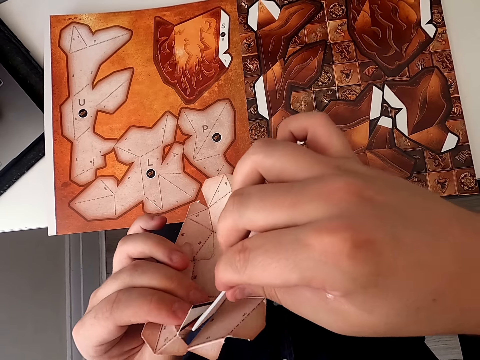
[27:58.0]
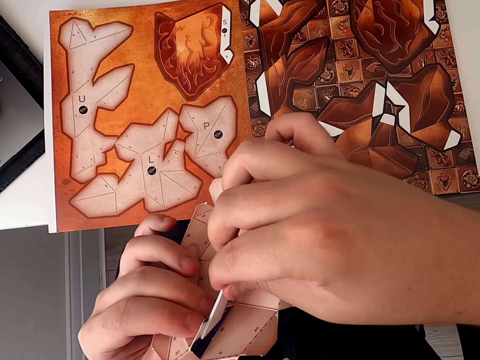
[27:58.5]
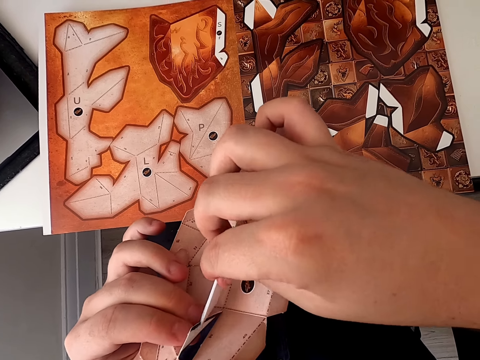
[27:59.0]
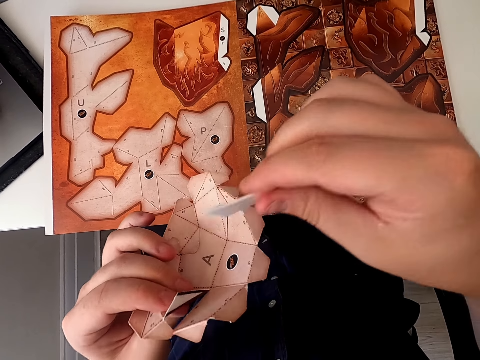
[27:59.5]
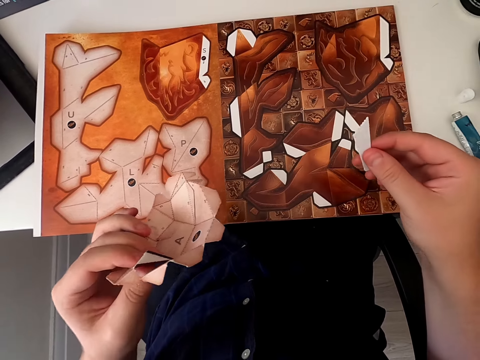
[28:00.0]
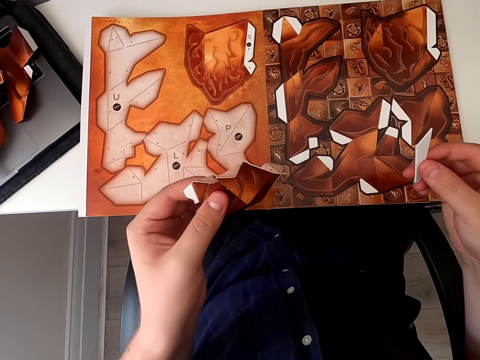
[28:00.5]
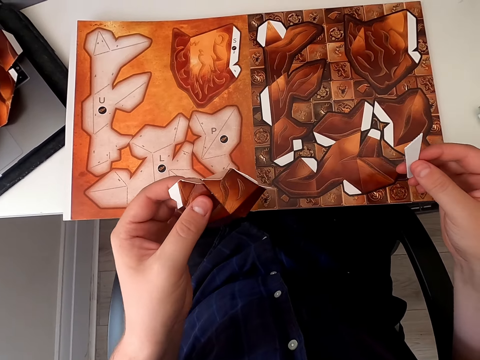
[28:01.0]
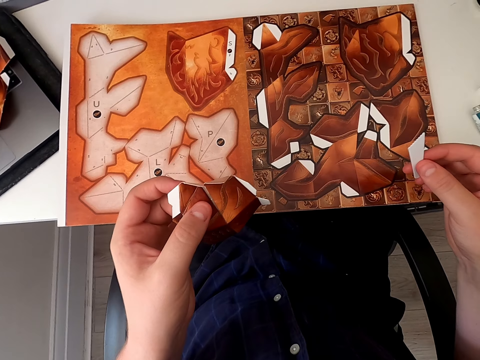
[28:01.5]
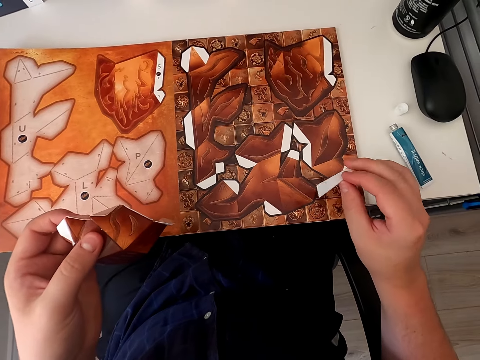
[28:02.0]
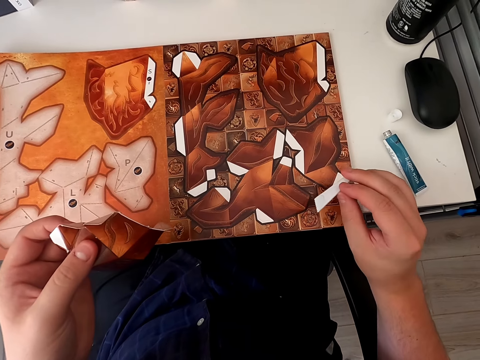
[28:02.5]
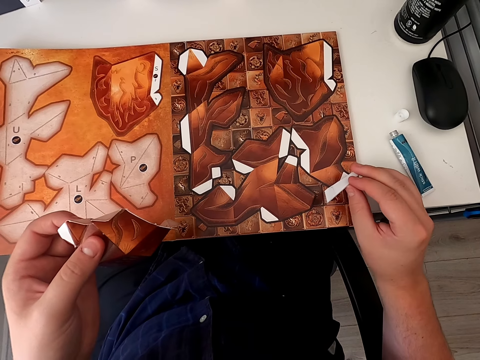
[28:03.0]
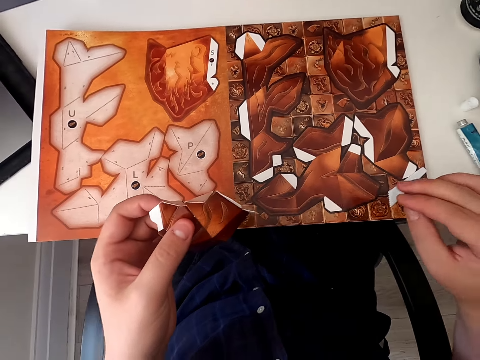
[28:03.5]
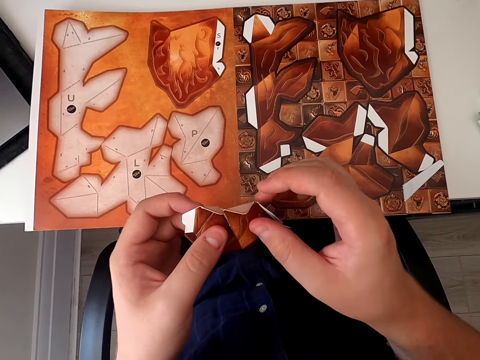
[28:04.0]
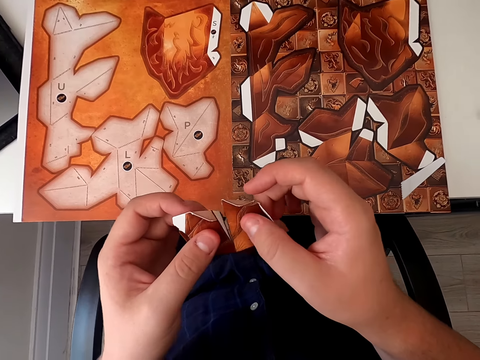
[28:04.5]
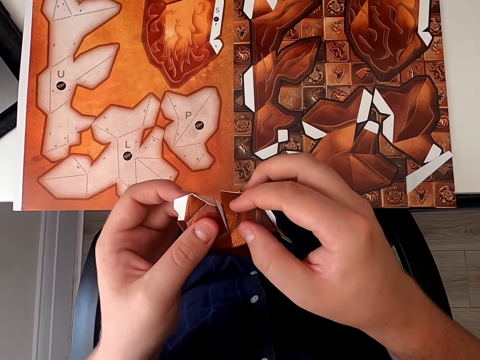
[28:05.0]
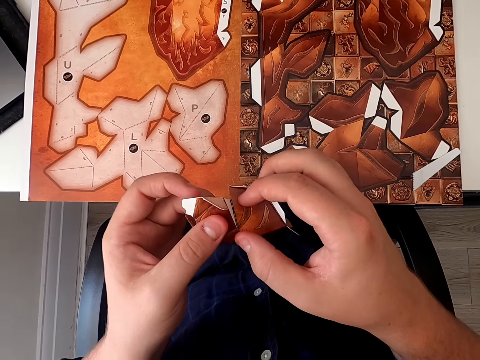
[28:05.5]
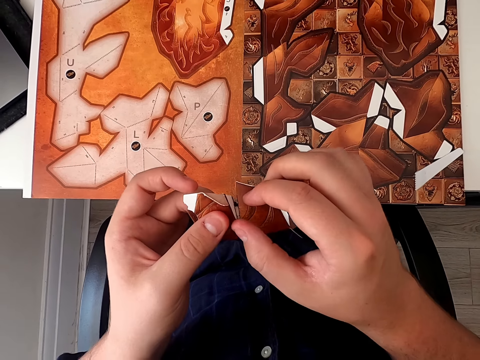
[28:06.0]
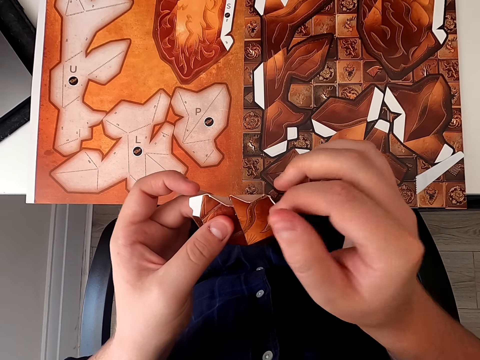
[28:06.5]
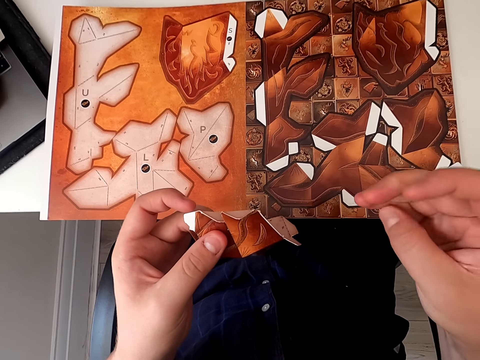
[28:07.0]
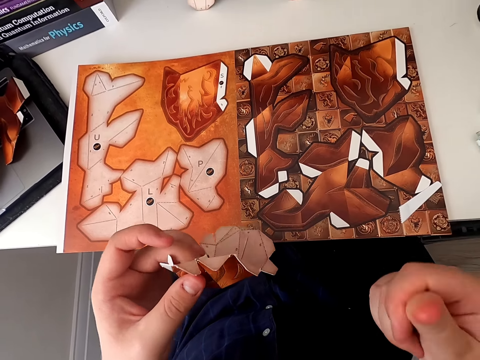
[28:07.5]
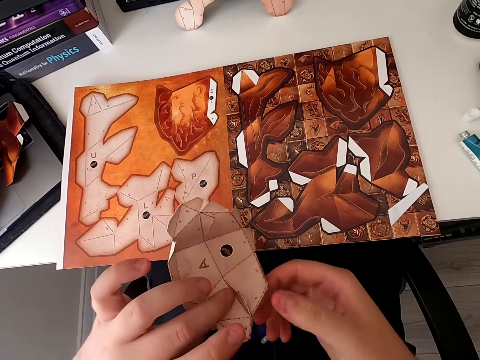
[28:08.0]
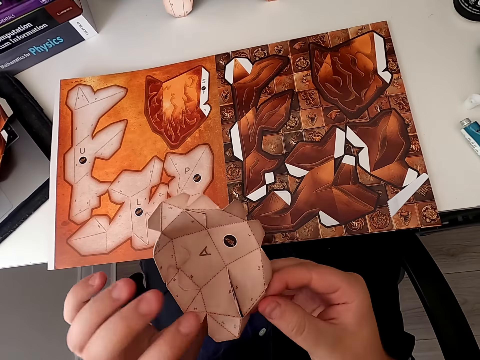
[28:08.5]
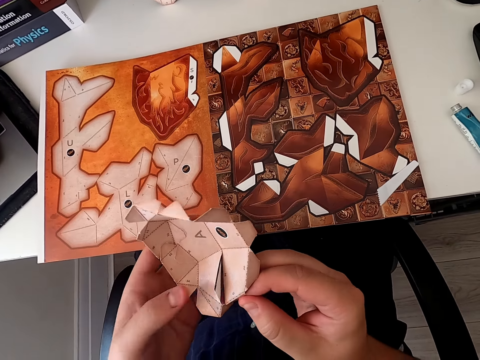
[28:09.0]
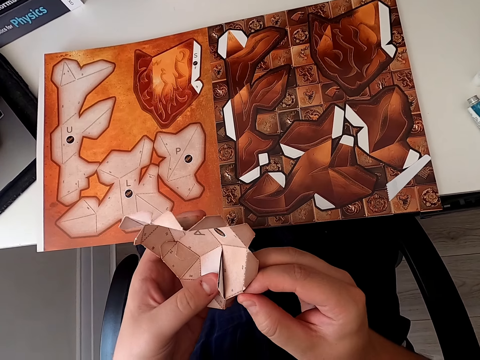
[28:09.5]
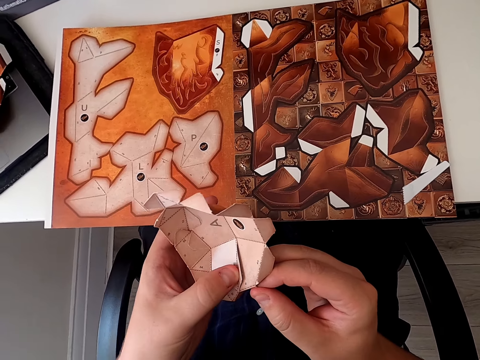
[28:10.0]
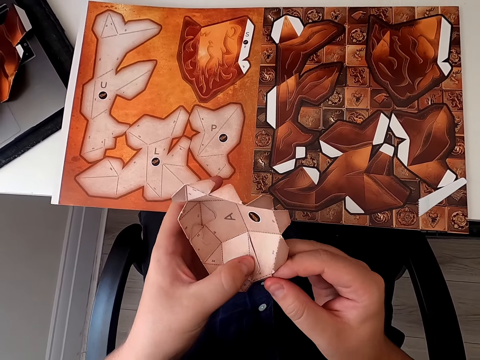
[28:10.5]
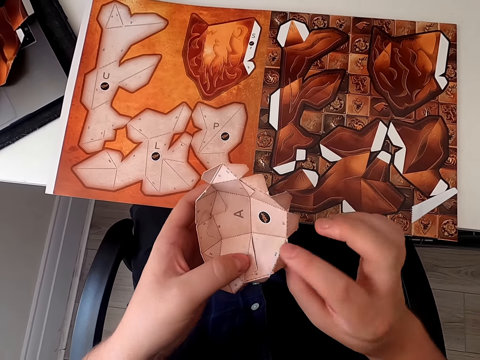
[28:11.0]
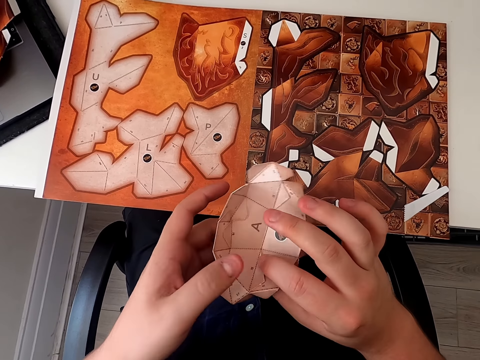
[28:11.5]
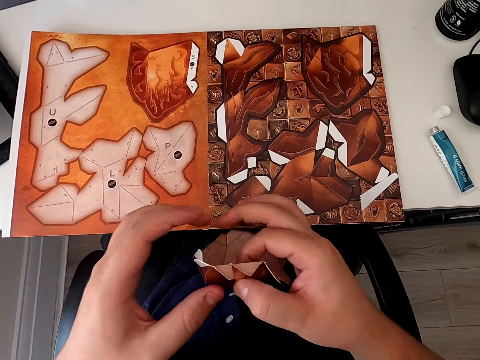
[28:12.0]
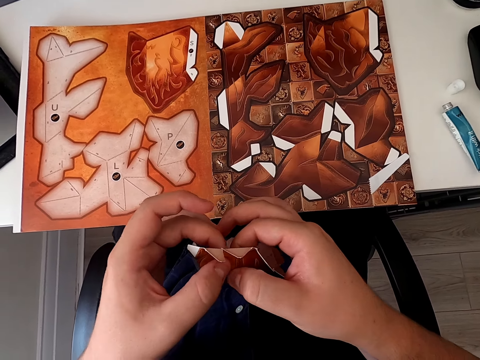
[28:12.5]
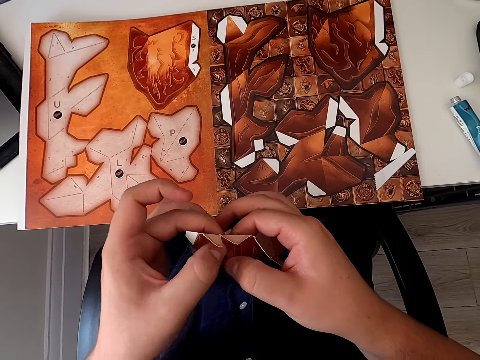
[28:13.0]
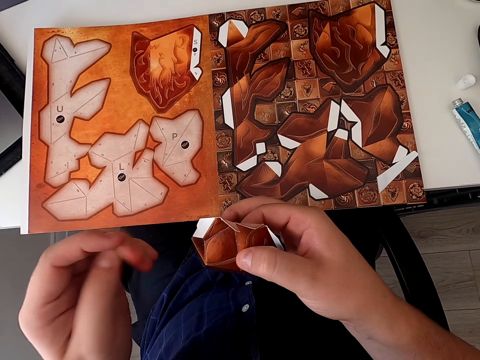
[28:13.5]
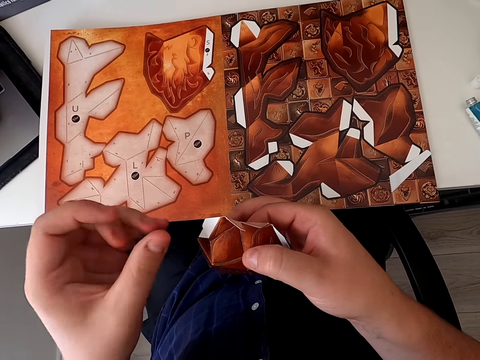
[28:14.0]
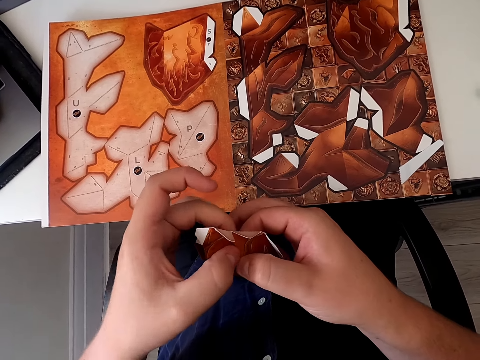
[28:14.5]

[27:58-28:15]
The camera wearer applies glue on the paper craft with an emboss board. They look around. They put the emboss board down. They wipe glue on the paper. They turn the paper craft. They join the paper together. They stick the paper craft.

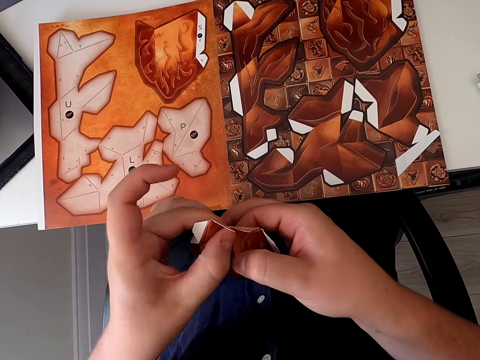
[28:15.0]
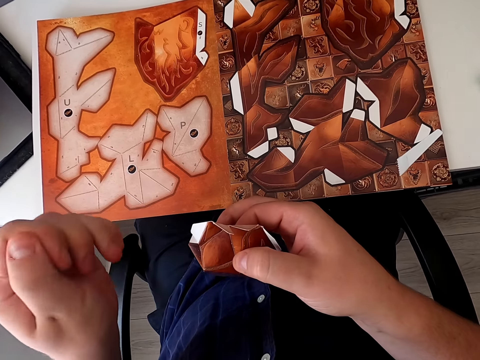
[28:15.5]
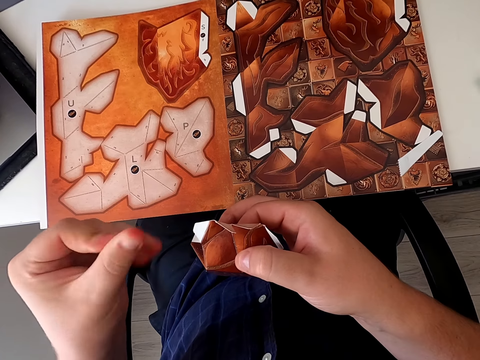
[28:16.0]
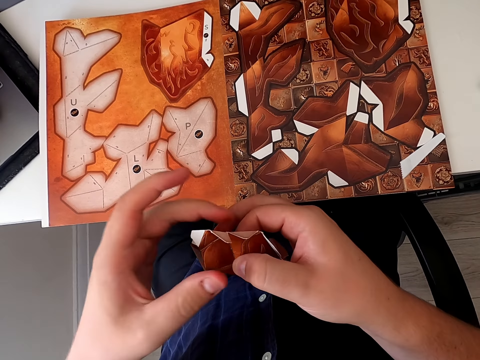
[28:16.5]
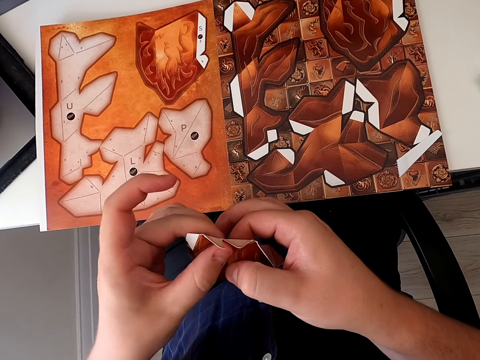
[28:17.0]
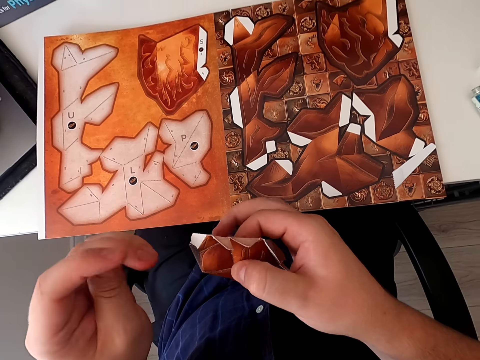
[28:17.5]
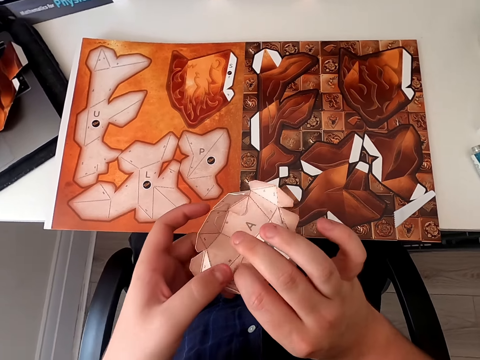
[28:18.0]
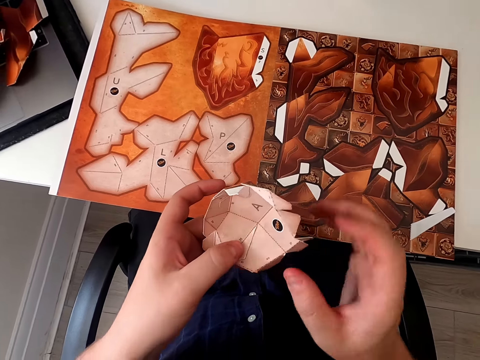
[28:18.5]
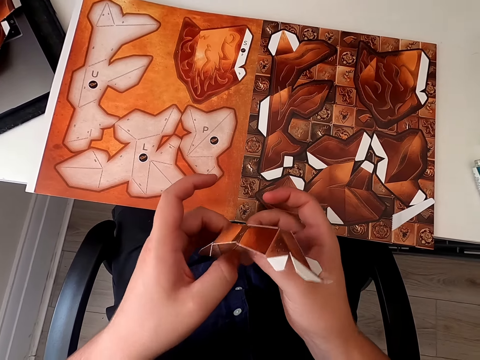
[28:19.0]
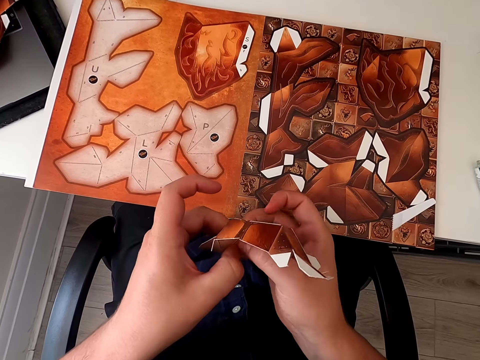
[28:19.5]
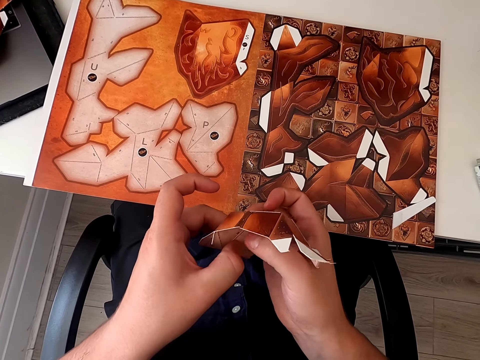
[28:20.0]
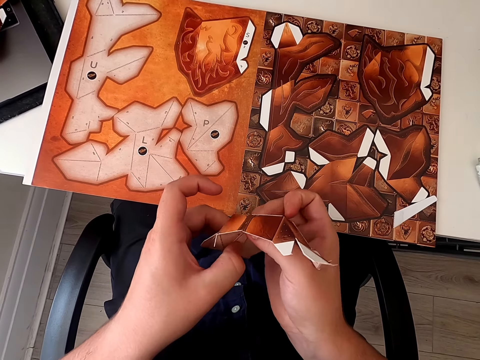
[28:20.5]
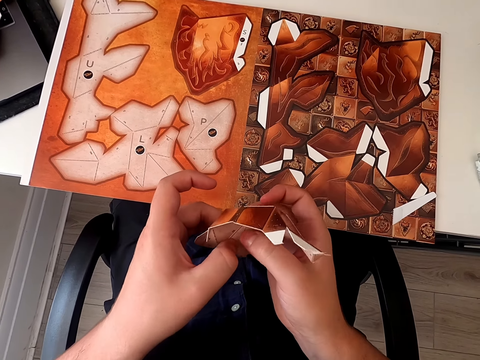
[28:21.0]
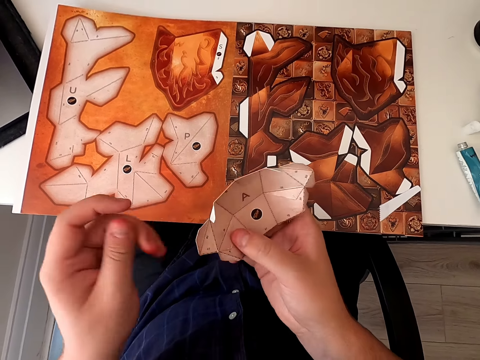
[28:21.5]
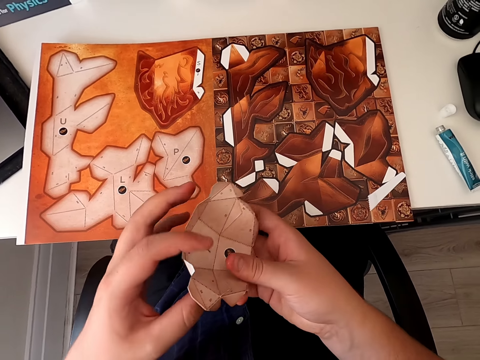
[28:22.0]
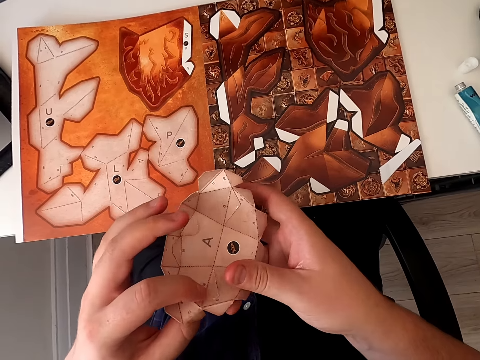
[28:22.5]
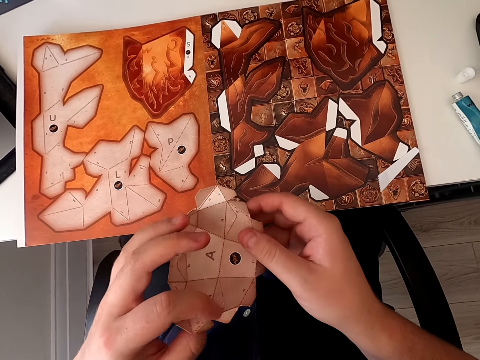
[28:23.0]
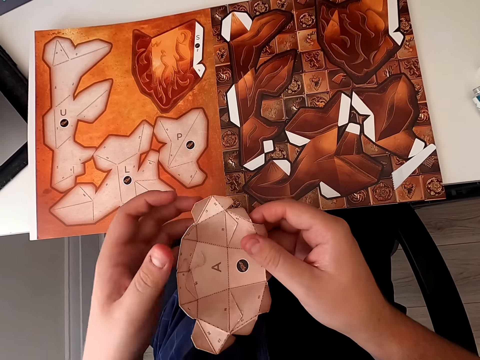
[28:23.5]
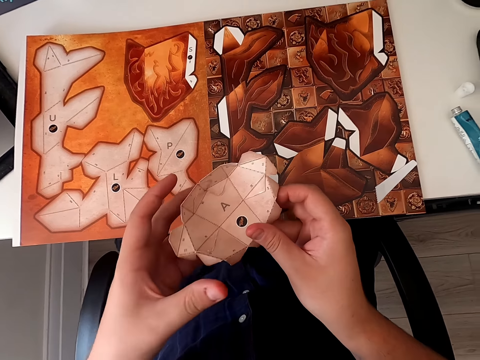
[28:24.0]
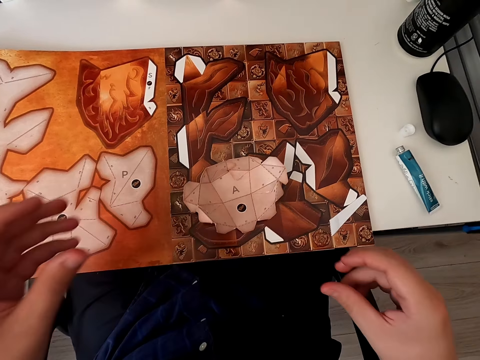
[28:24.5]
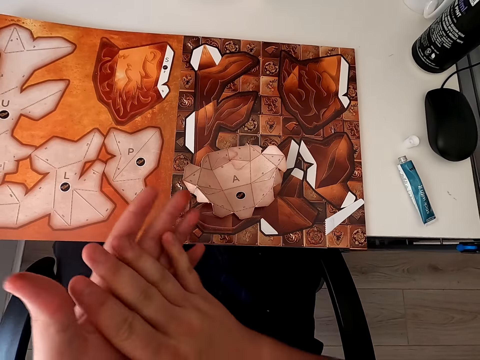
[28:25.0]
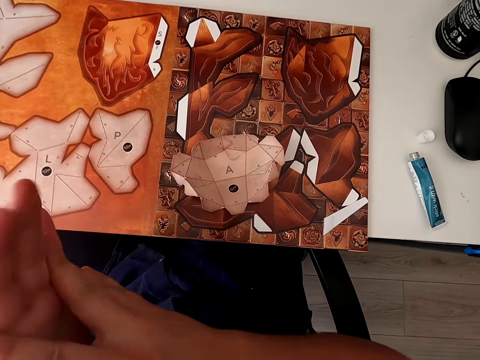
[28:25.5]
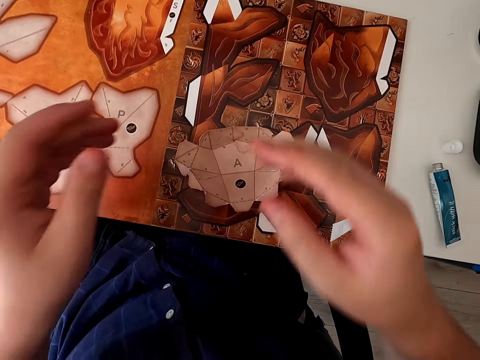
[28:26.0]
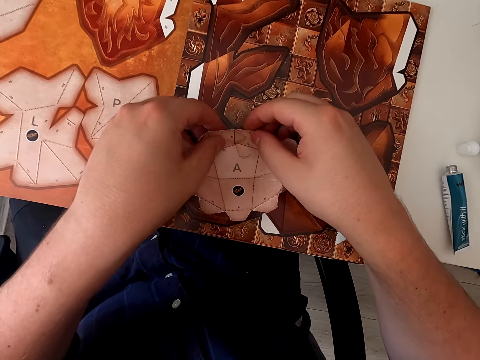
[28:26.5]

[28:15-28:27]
The camera wearer rubs fingers. He turns the paper craft. He sticks the paper craft. He puts the paper craft down. He wipes glue on his hands.
